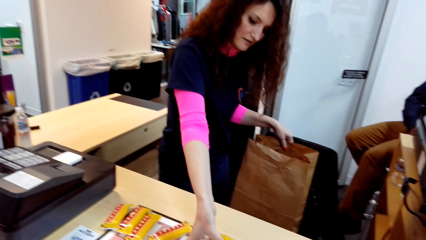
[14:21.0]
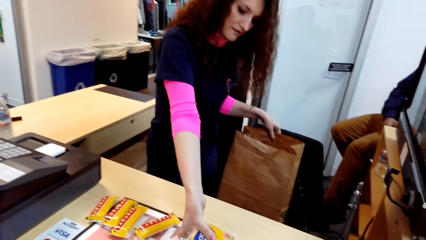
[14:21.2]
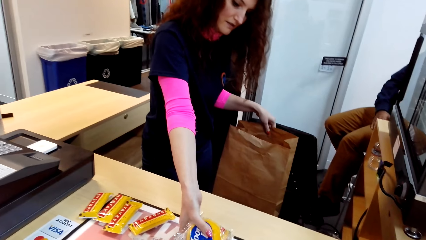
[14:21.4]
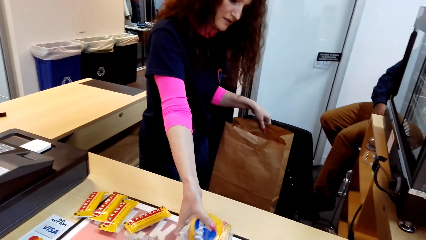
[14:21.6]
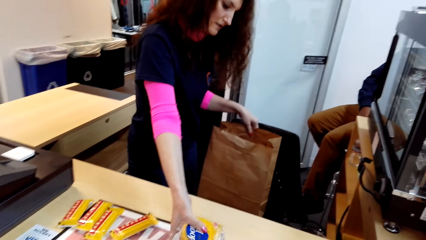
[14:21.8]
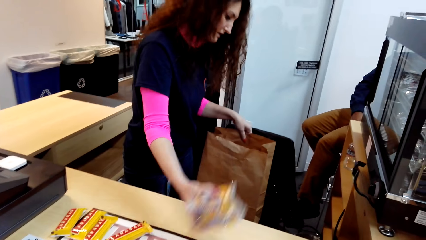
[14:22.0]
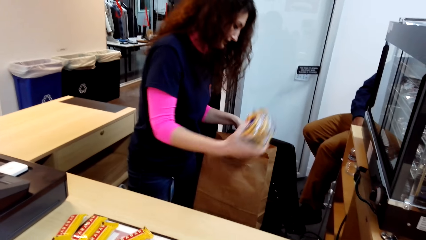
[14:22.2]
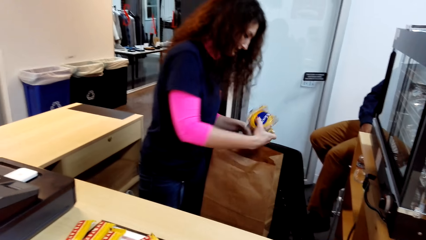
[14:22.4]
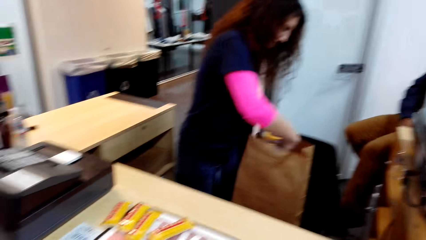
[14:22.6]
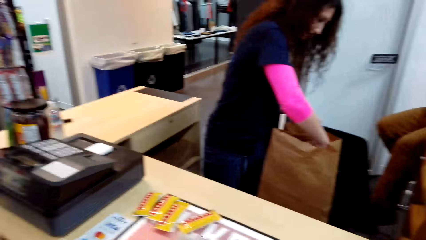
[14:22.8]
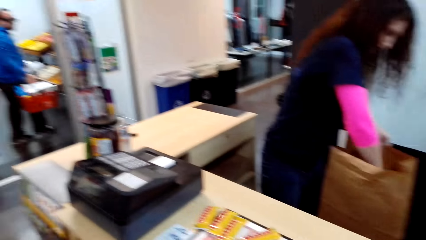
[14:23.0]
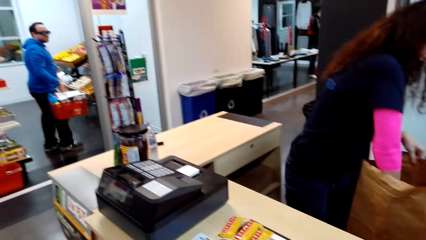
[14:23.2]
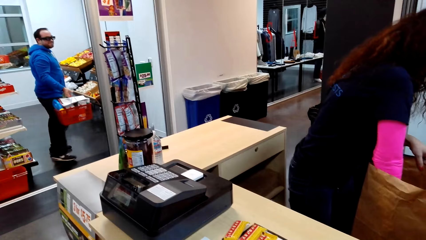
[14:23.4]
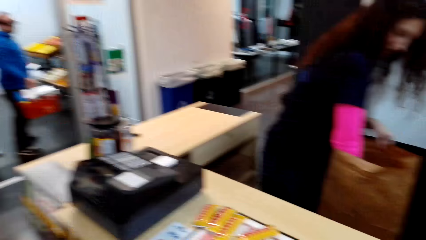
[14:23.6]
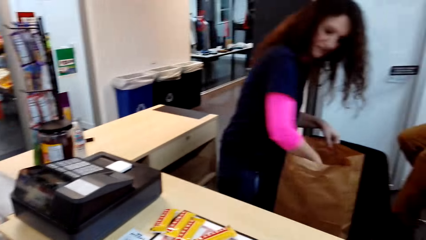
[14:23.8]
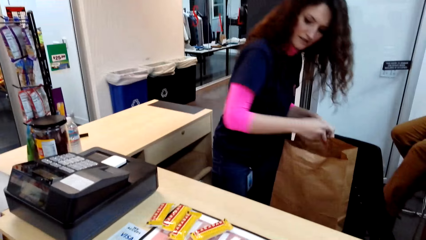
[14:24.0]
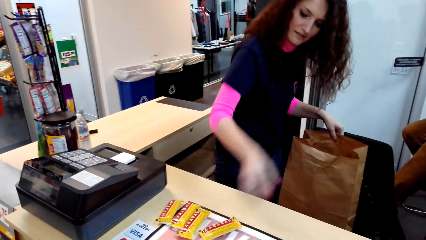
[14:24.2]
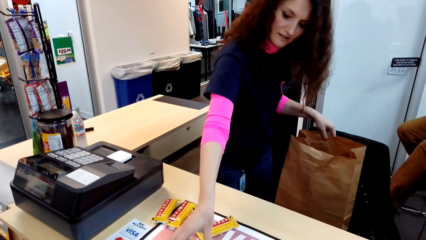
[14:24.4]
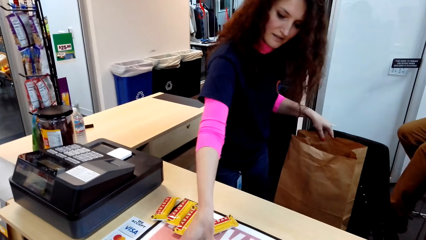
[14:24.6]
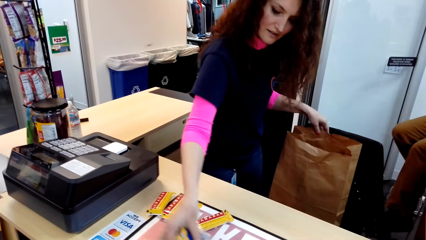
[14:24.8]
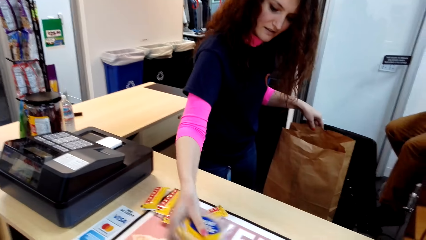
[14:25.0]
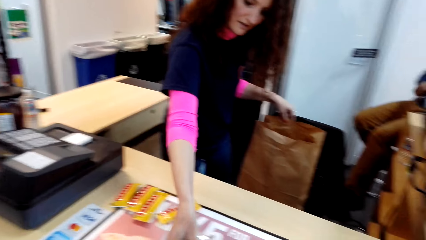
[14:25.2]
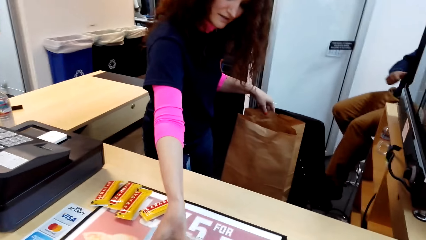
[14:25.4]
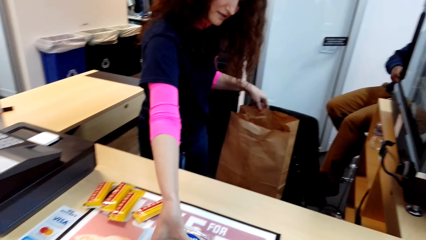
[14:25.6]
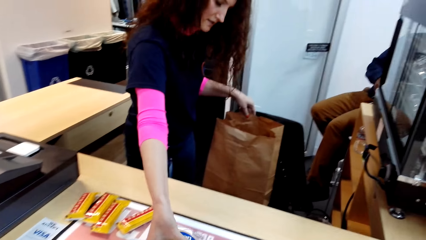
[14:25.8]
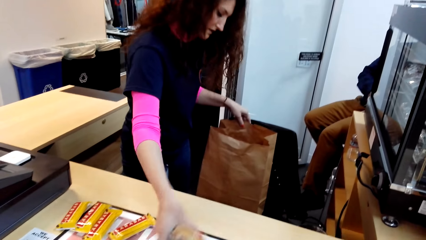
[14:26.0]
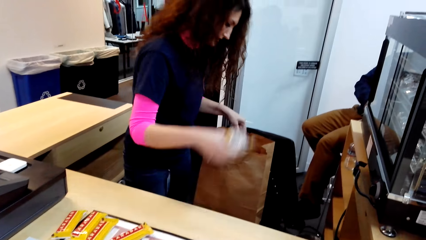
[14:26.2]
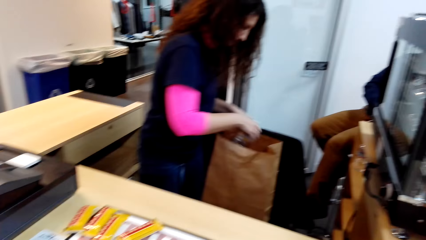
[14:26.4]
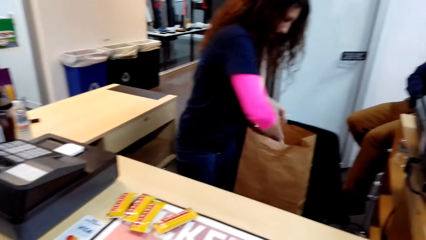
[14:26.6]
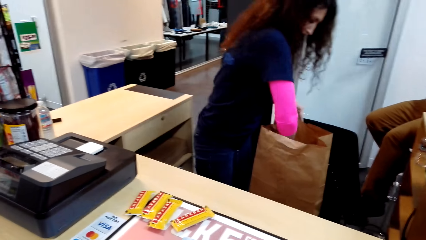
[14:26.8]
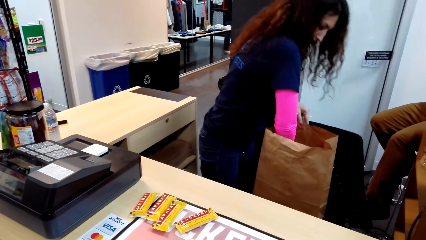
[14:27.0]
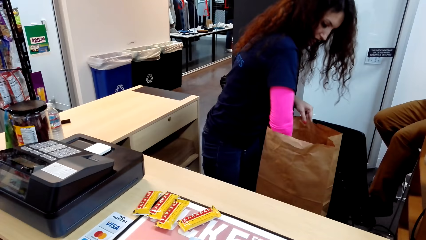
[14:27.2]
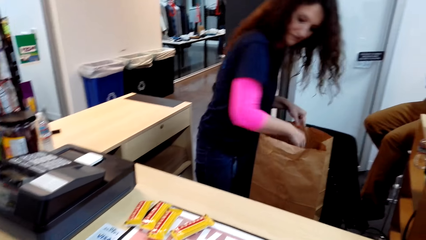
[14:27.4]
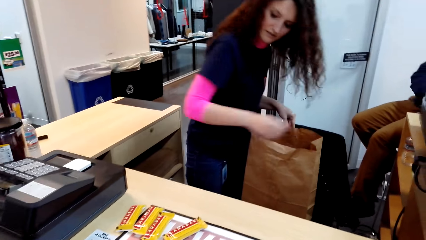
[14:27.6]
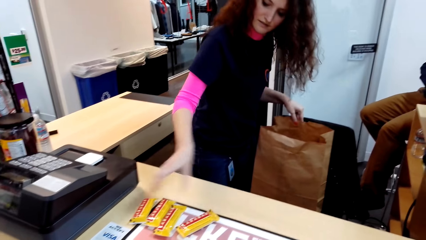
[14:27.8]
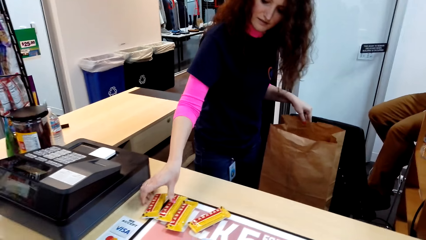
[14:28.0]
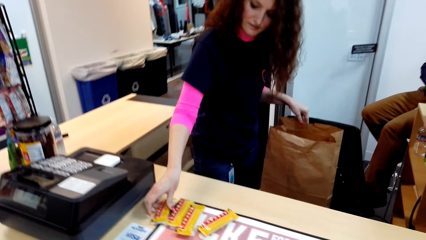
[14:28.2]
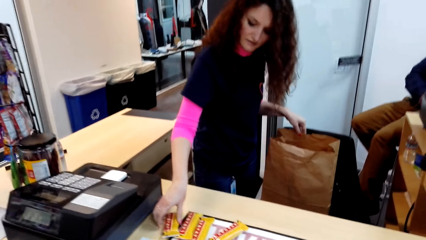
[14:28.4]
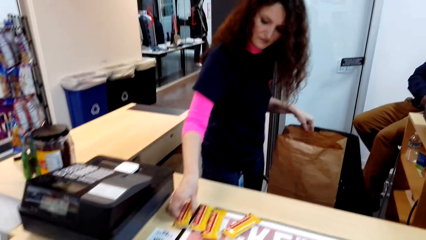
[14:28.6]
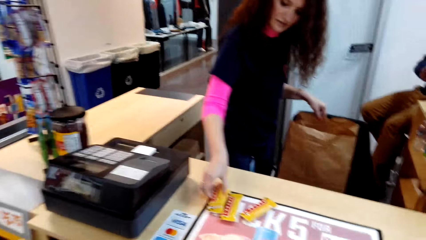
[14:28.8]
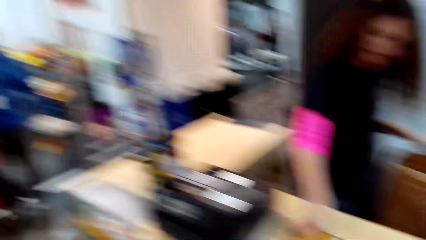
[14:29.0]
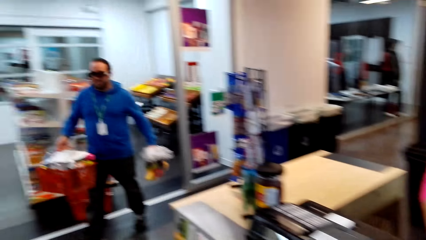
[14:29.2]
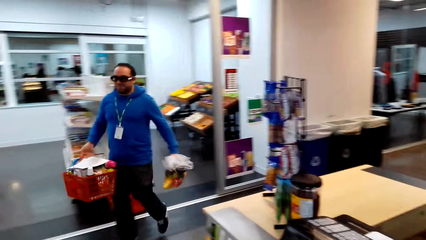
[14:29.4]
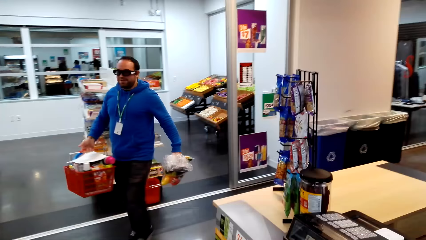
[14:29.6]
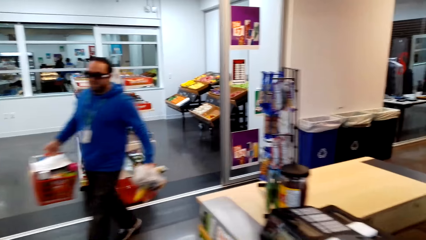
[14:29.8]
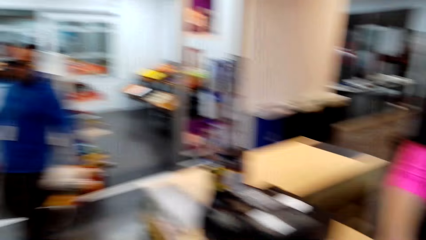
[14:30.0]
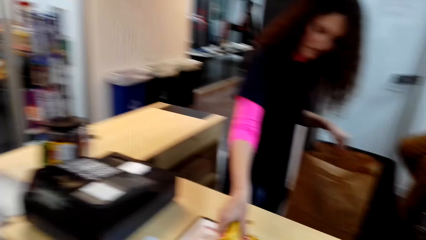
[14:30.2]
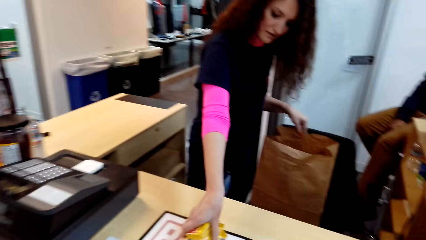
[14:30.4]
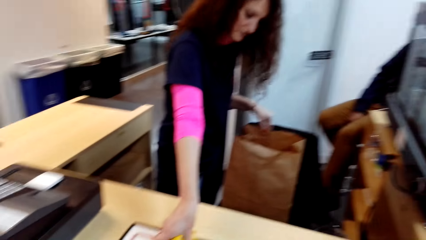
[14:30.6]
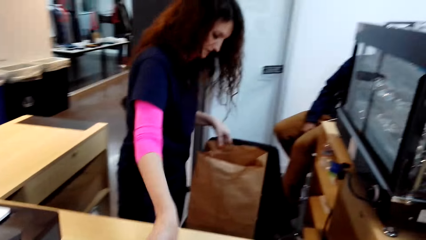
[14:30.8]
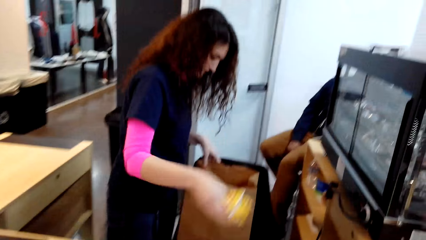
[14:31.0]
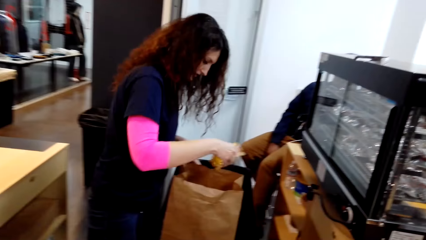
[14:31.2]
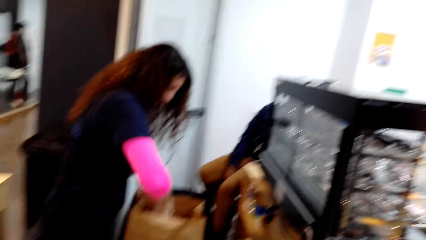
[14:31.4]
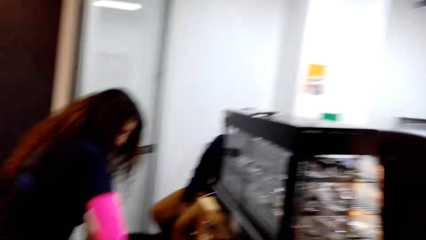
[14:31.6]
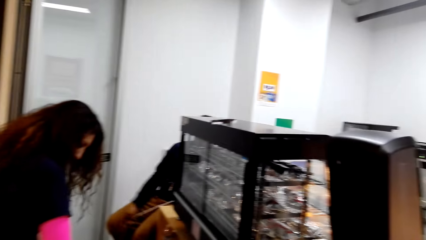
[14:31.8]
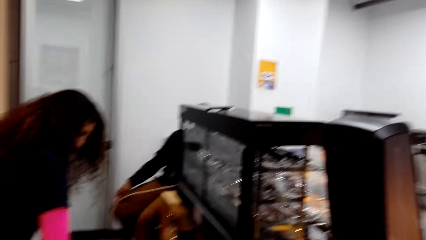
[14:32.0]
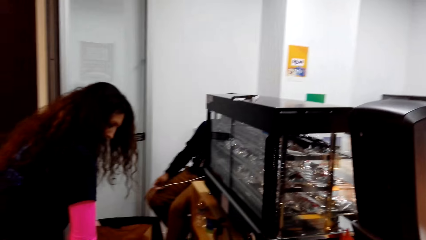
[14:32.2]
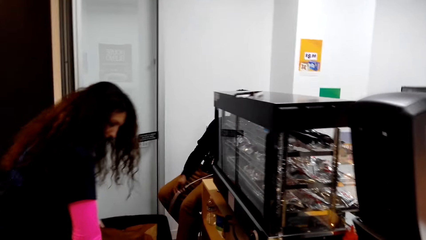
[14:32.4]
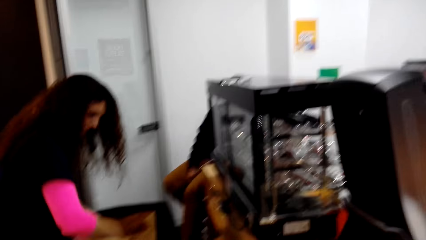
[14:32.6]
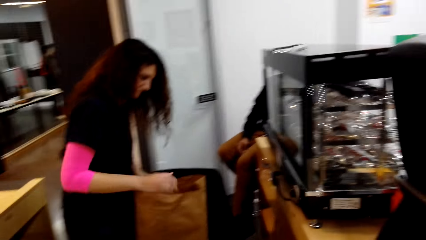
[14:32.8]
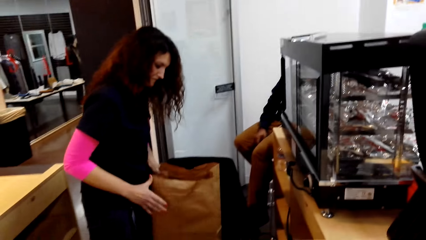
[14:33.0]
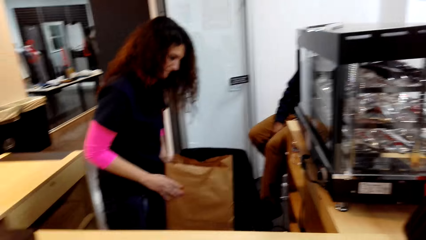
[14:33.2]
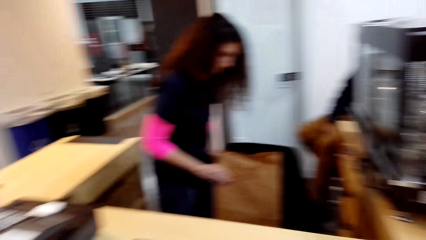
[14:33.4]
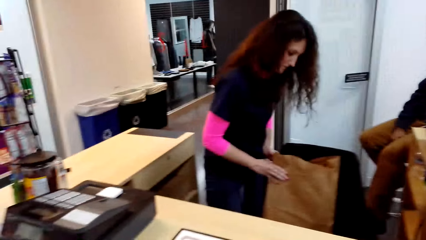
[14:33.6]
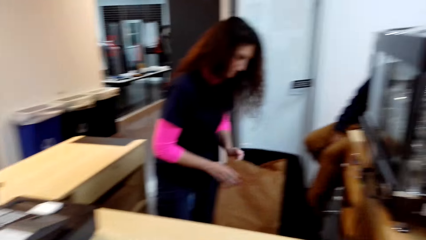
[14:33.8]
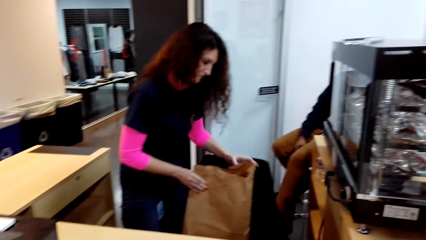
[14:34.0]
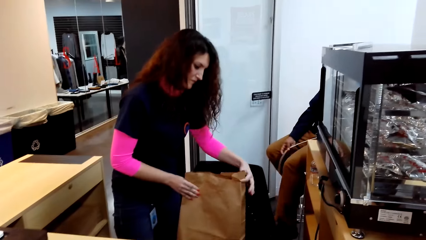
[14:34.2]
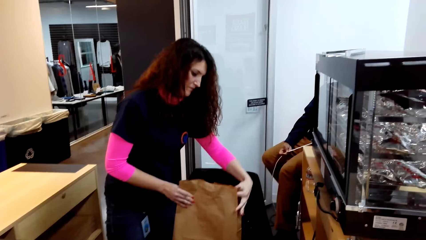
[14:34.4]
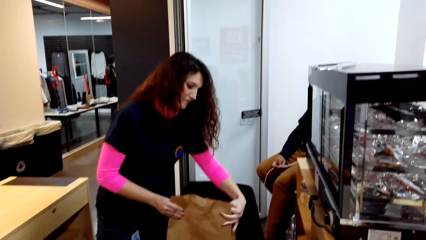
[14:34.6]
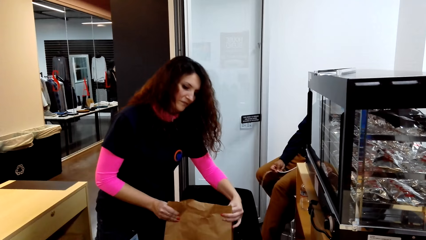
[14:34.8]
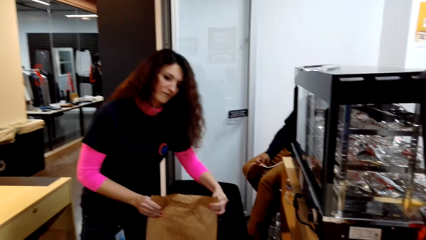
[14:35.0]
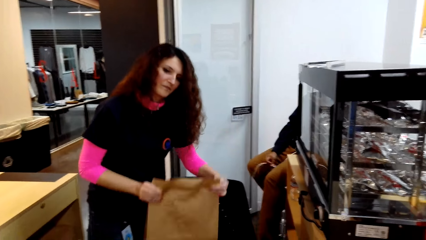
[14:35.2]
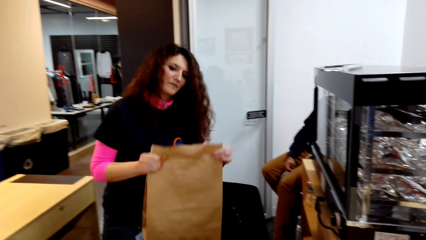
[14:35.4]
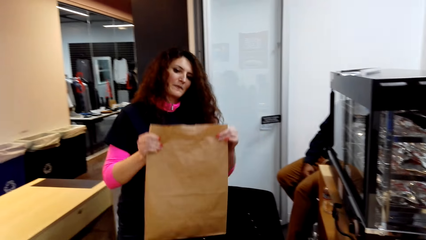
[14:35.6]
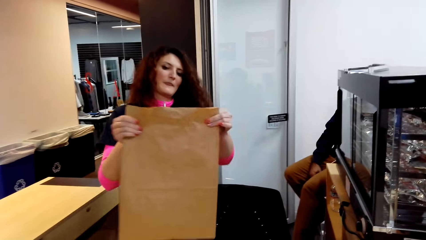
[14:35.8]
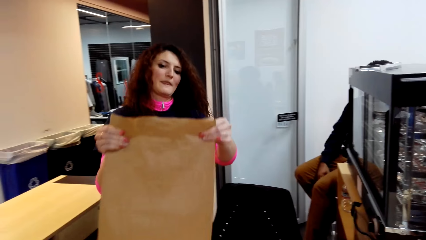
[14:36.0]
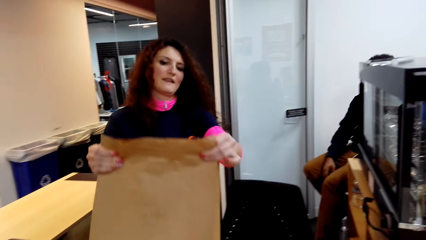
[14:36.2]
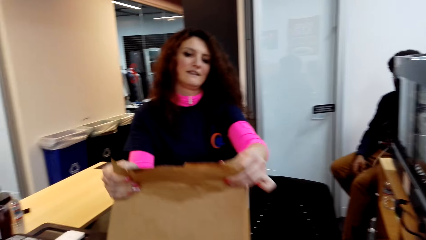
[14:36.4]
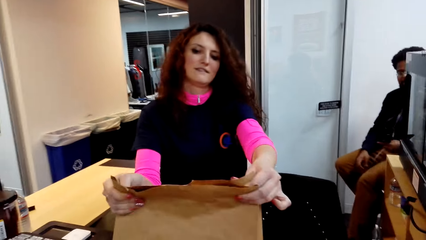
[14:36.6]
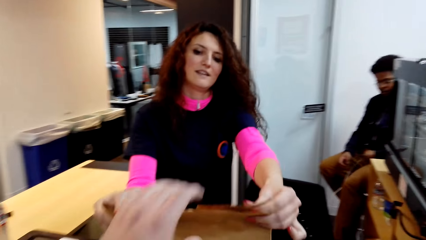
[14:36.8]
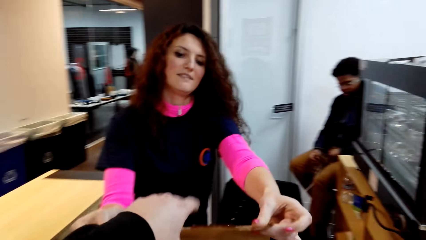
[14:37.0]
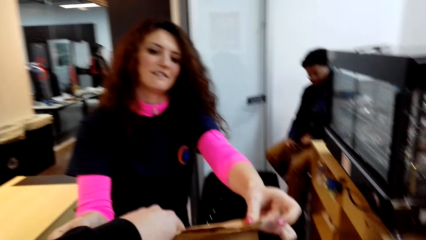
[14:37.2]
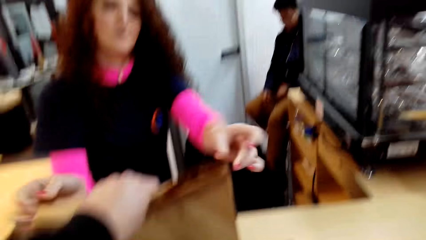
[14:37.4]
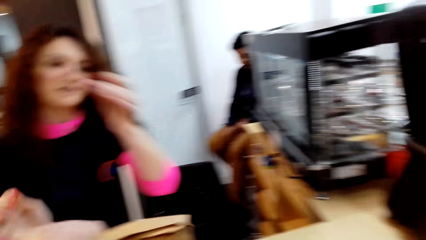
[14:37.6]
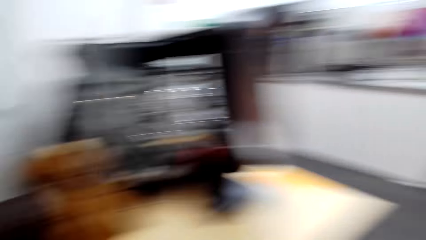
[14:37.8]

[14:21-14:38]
The lady takes items on the counter and puts items in the bag. The lady takes items on the counter and puts items in the bag. The lady takes items on the counter. A man walks in the supermarket. The lady takes items on the counter and puts items in the bag. The lady folds the bag. The camera wearer receives the packed items in the brown paper from the lady. The lady puts the wrap bag on the counter.
